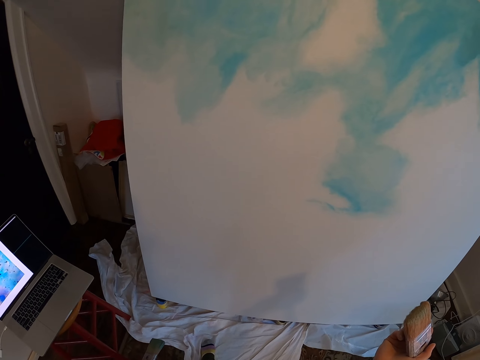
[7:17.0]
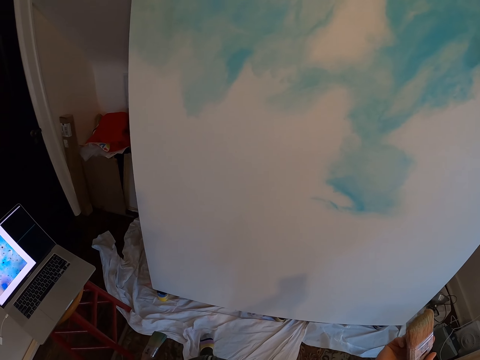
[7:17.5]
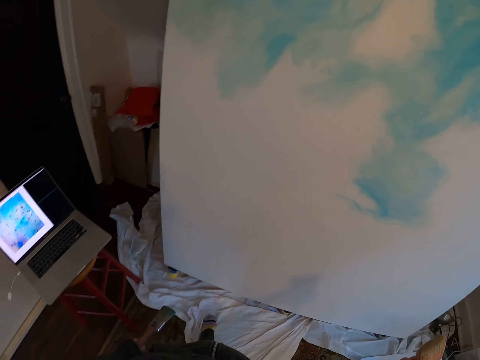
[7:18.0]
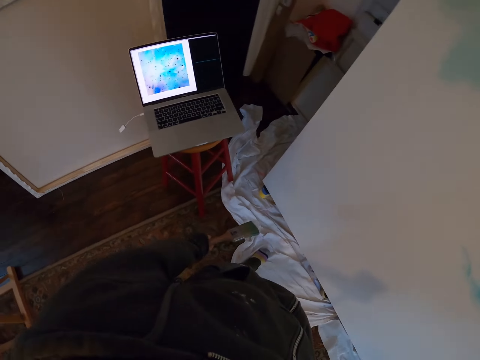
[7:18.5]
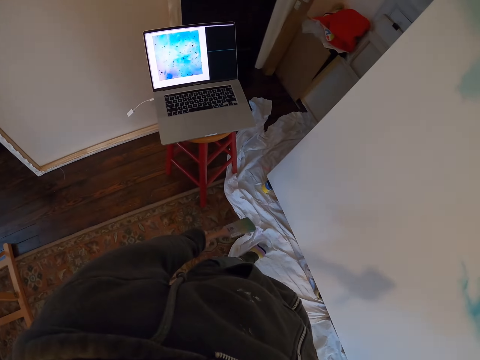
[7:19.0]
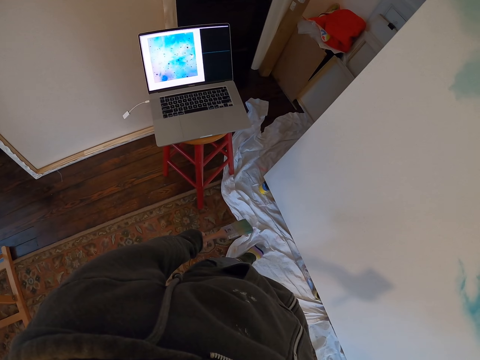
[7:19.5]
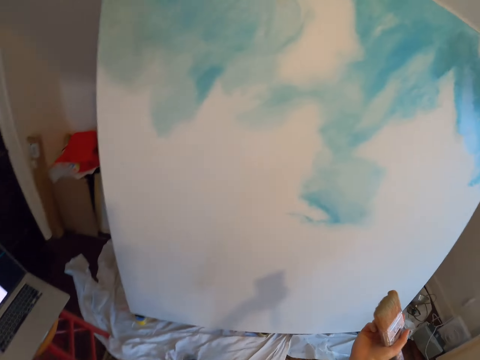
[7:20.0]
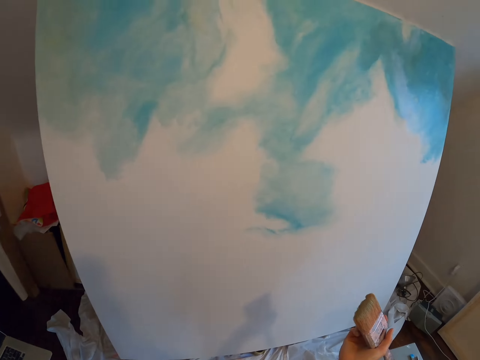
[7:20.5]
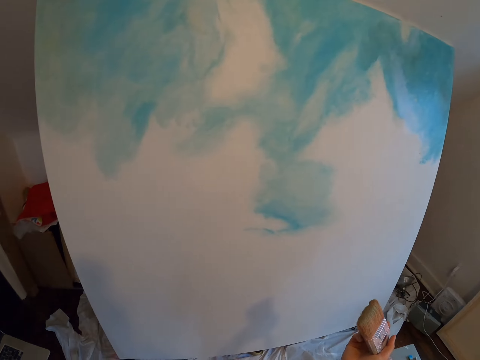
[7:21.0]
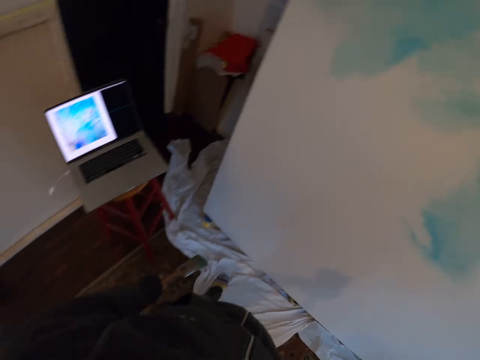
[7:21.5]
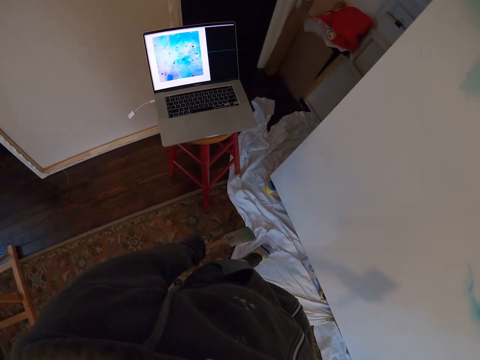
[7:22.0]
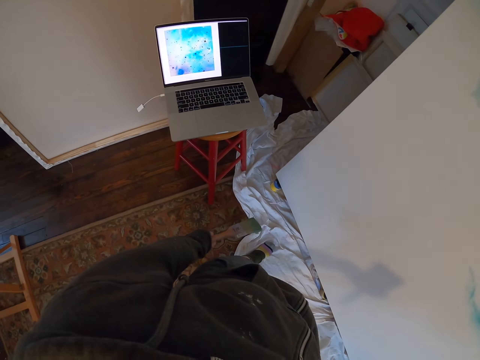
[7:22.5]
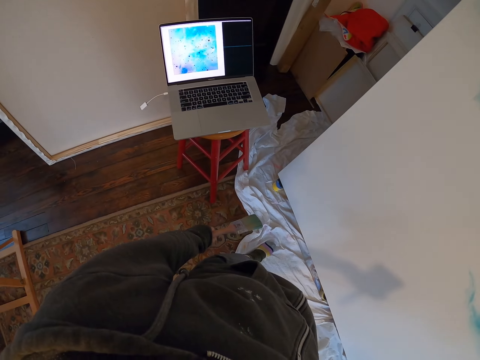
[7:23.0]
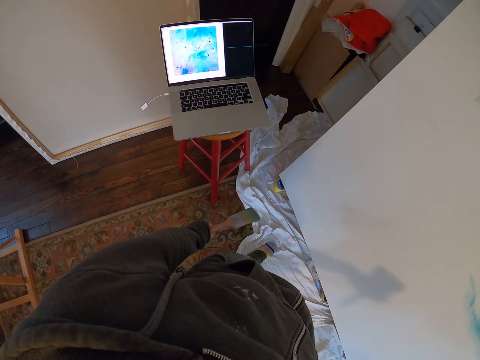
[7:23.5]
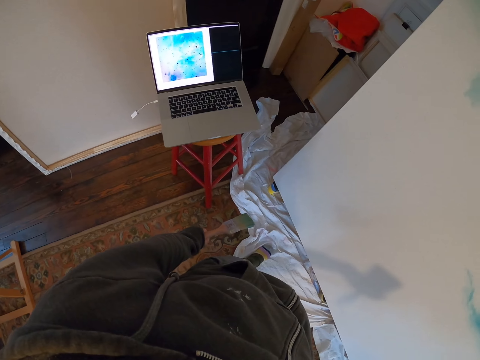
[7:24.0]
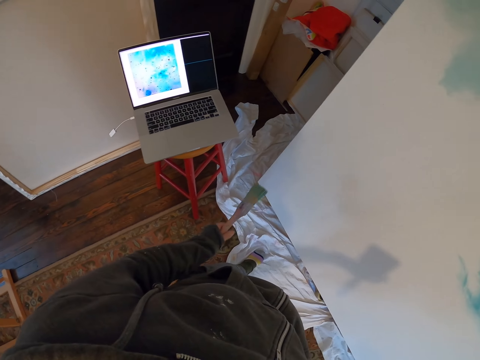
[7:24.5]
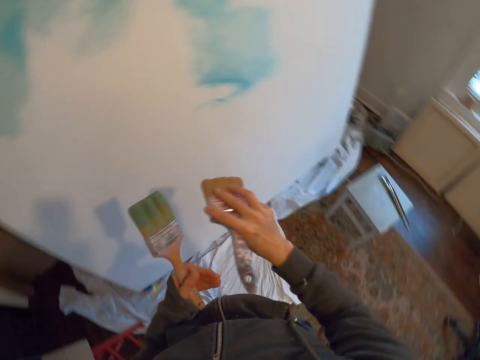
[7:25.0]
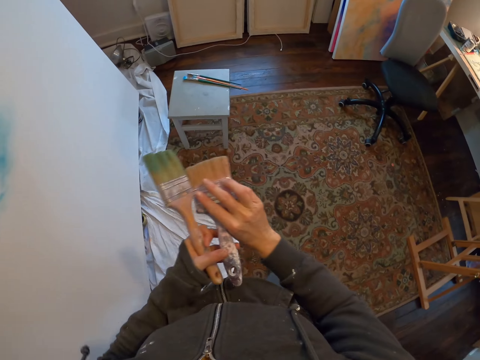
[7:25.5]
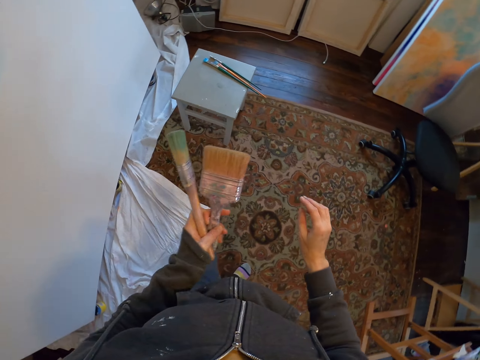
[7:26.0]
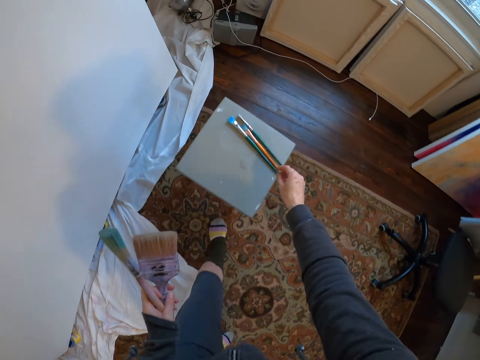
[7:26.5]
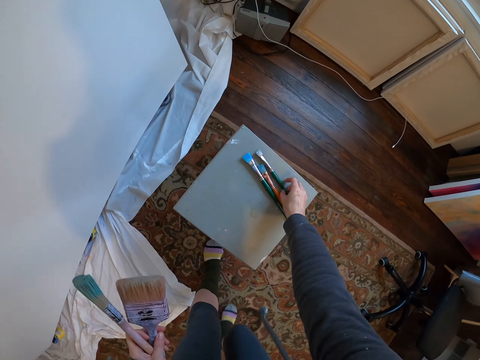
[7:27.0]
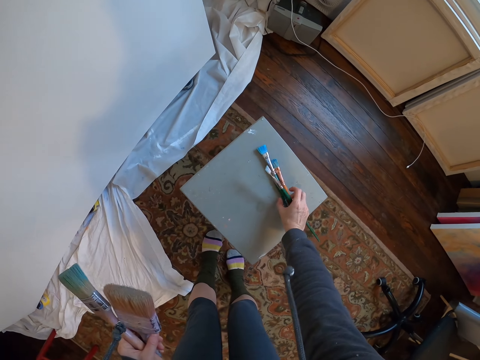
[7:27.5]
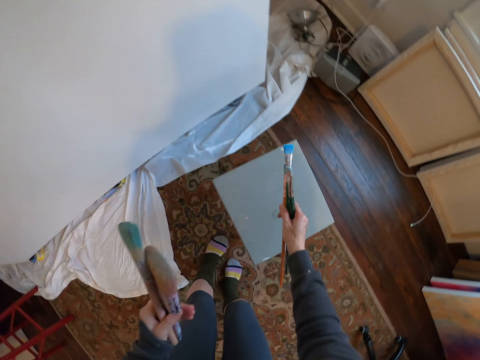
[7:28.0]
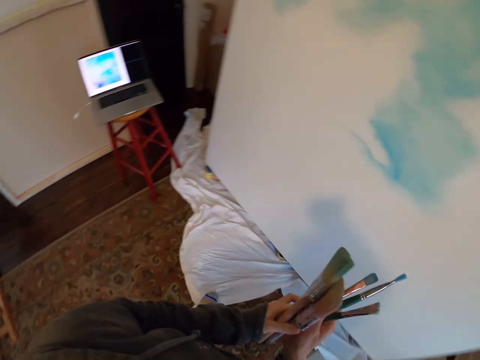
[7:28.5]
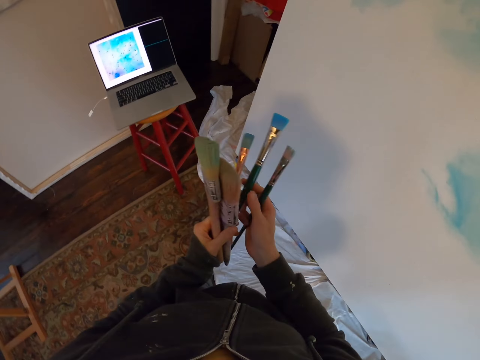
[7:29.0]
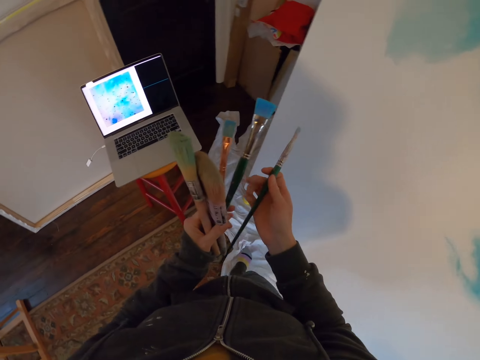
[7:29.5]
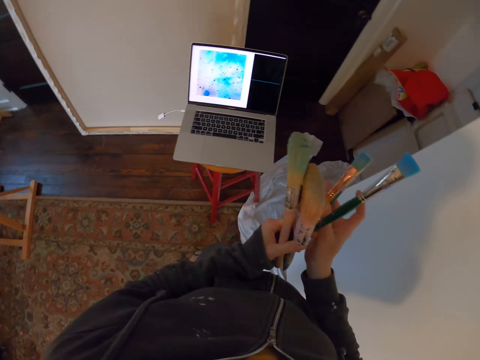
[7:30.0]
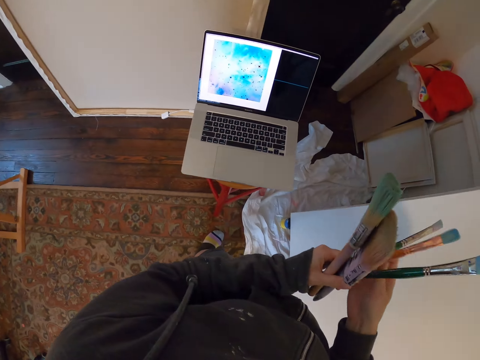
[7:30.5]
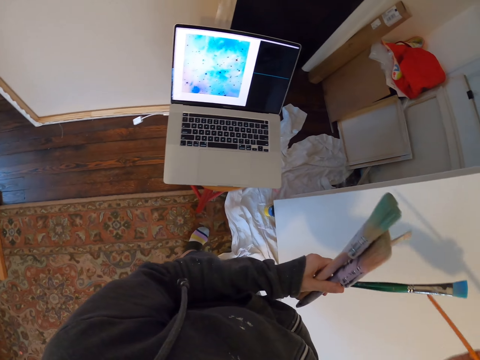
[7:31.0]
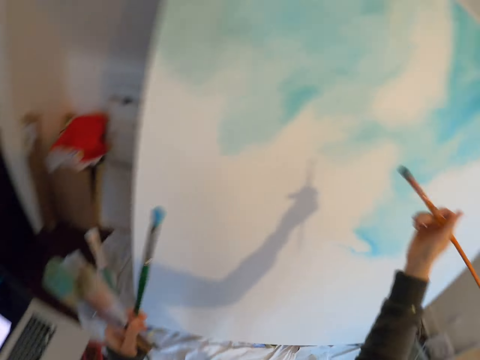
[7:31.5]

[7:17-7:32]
The camera wearer holds a paintbrush. They turn to the side. They look at the laptop. They look at the painting. They look at the laptop. They hold the paintbrush. They pass the paintbrush to the left hand. They walk. They pick two paintbrushes from the stool. They pass the paintbrushes to the left hand and turn to the side. They pass the paintbrush to the left hand. They pass the paintbrush to the right hand.

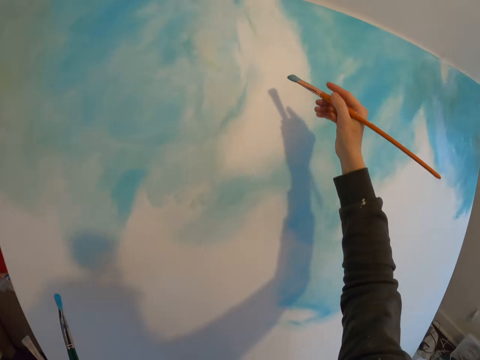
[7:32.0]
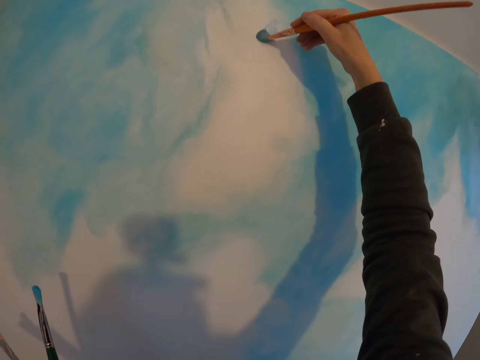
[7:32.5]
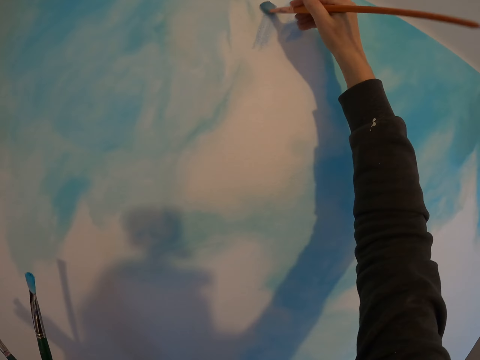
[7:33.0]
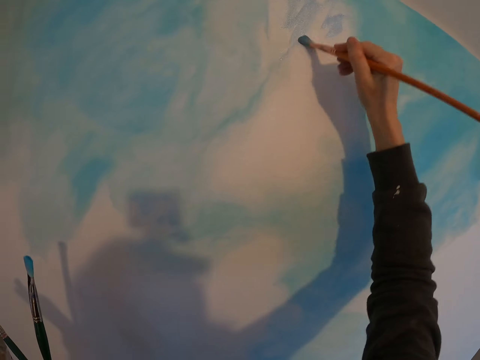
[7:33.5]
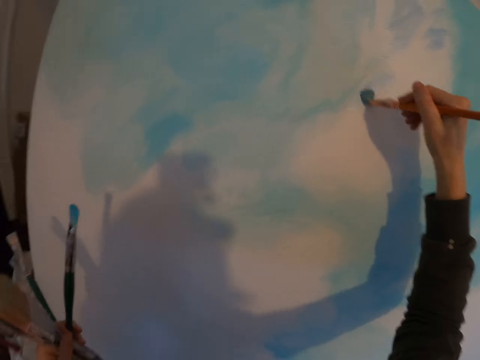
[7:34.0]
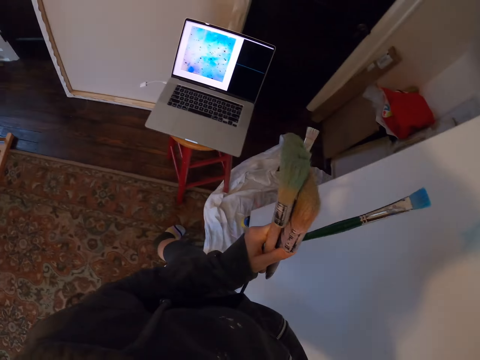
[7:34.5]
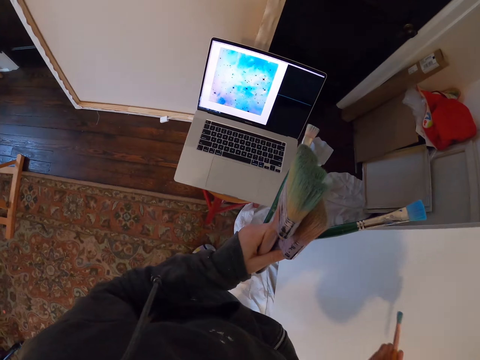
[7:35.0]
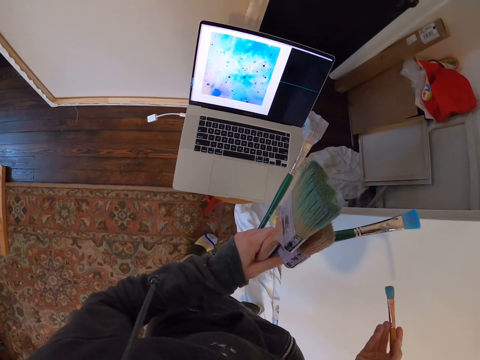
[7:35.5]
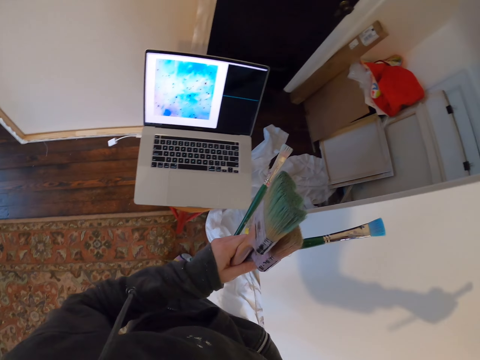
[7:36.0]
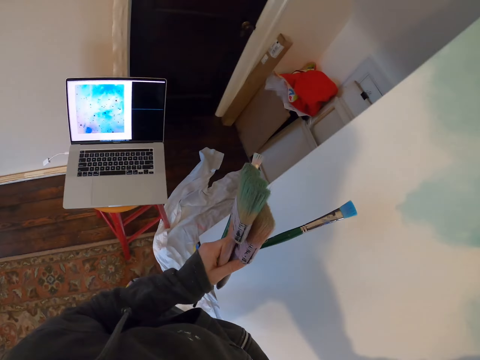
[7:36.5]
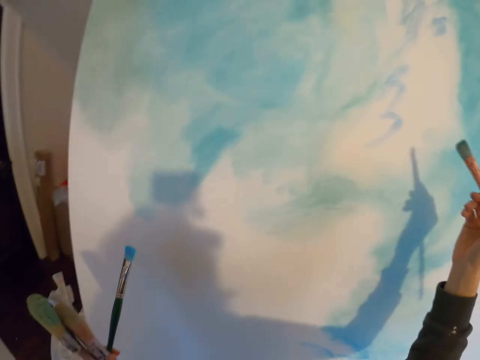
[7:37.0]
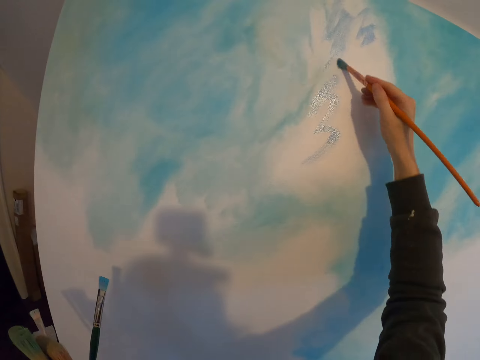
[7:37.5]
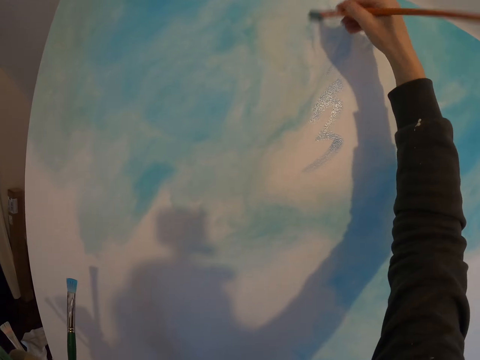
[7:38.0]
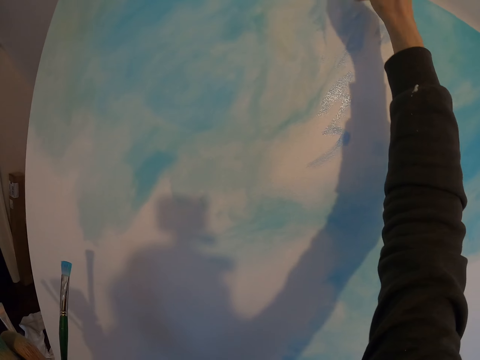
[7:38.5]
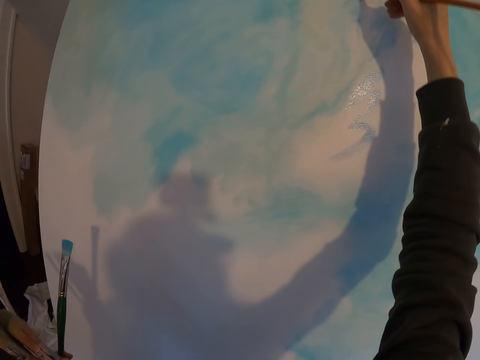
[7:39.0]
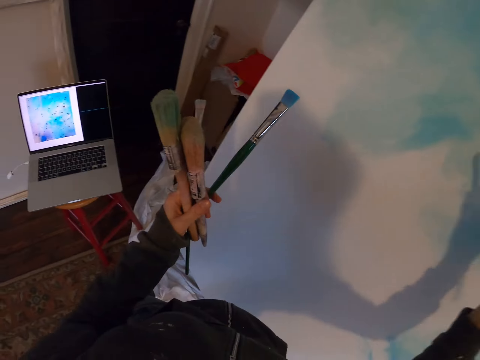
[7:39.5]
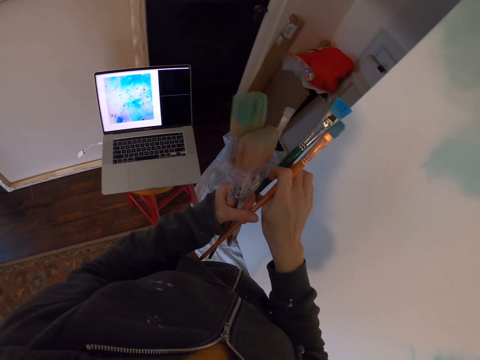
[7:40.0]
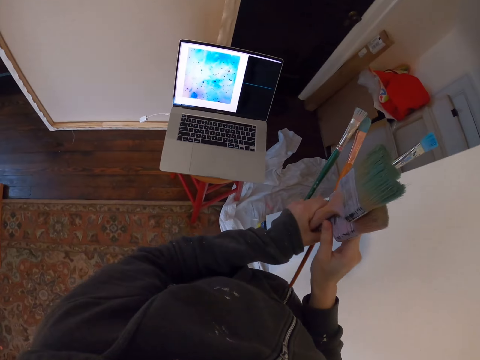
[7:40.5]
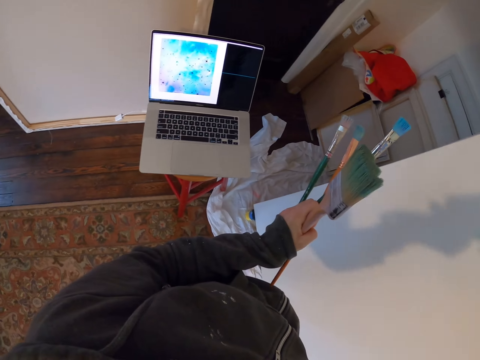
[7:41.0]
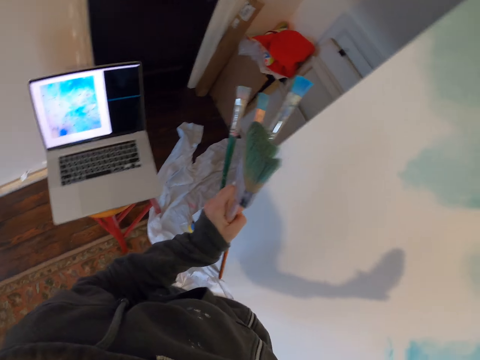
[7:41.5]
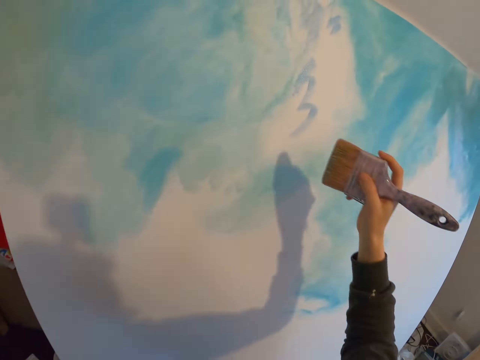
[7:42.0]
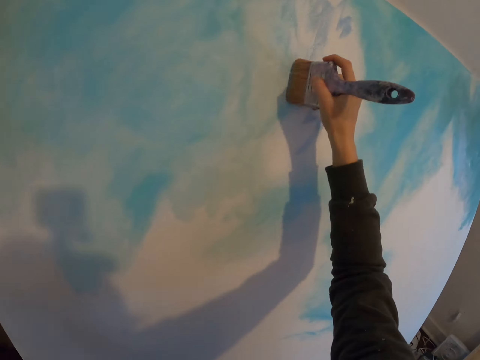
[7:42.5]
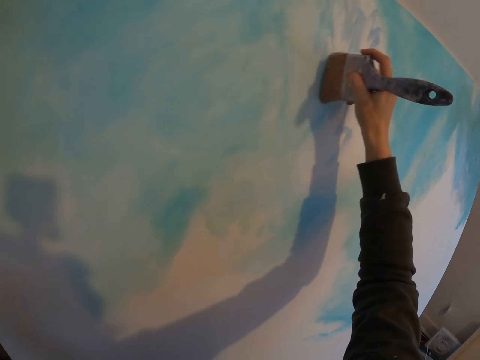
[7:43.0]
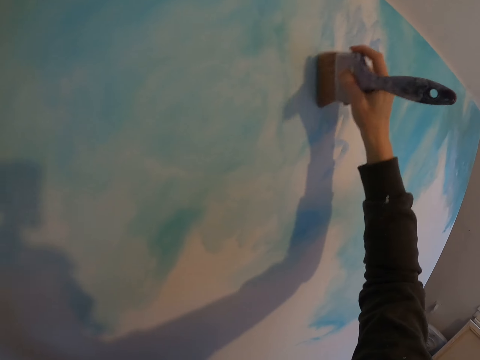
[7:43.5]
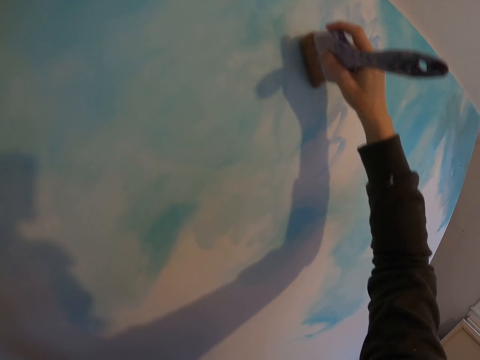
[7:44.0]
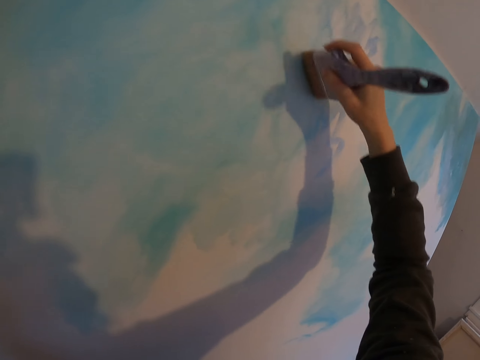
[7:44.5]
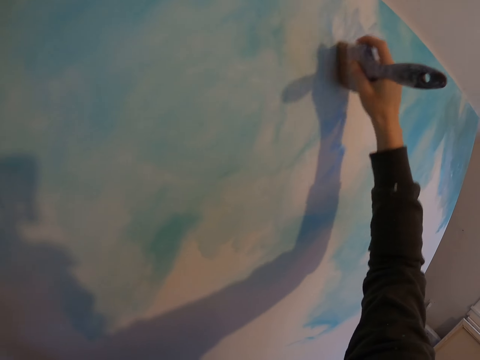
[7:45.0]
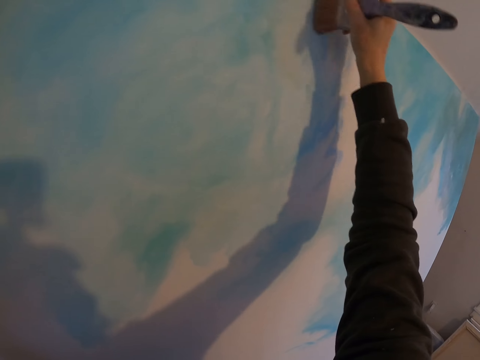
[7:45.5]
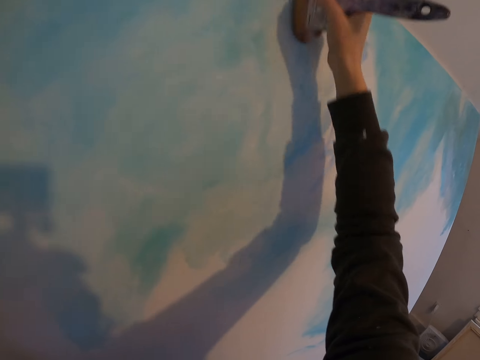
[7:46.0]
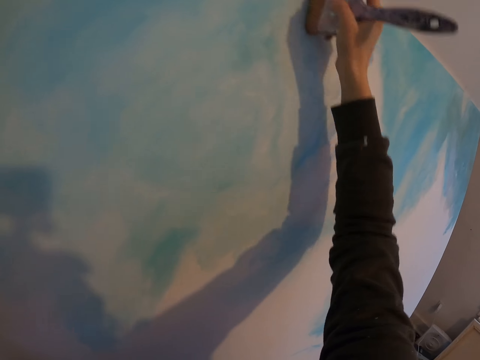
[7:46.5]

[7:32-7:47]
The camera wearer paints on a board with a paintbrush. They turn to the side. They take a step. They hold the paintbrushes. They look at the laptop. They turn to the side. They paint on the board with the paintbrush. They turn to the side. They look at the laptop. They pass the paintbrush to the left hand. They hold the paintbrushes. They pass the paintbrush to the right hand. They hold the paintbrush. They paint on the board with the paintbrush.
